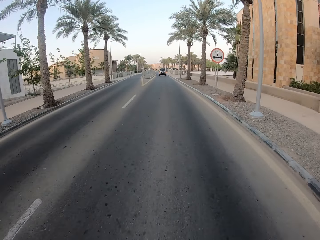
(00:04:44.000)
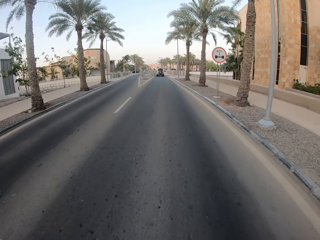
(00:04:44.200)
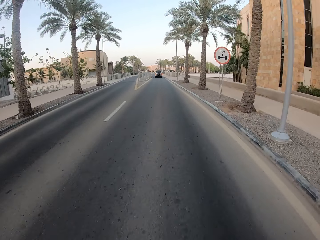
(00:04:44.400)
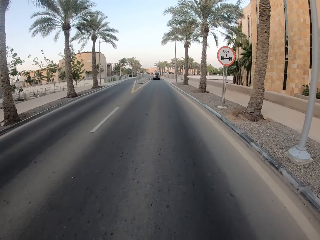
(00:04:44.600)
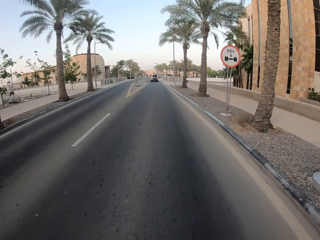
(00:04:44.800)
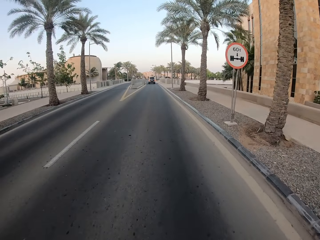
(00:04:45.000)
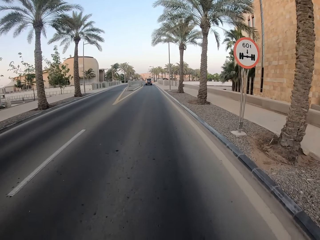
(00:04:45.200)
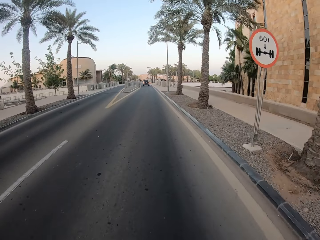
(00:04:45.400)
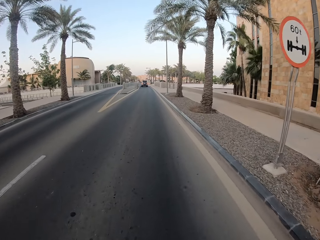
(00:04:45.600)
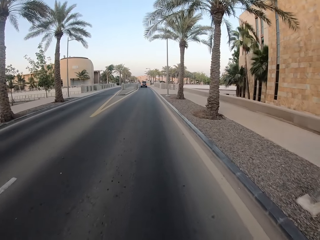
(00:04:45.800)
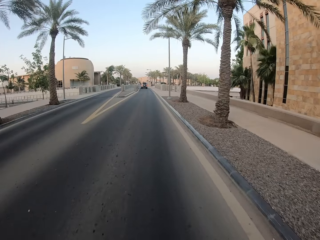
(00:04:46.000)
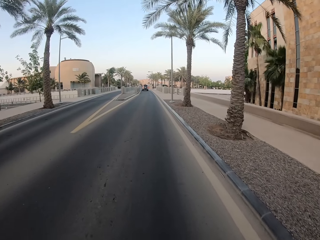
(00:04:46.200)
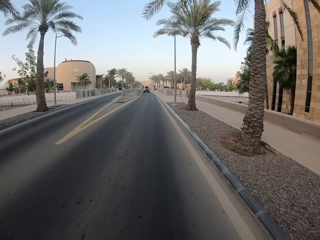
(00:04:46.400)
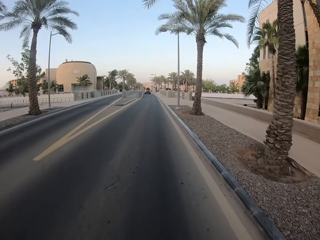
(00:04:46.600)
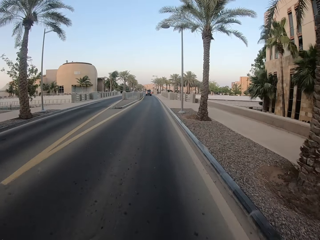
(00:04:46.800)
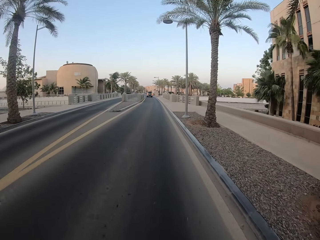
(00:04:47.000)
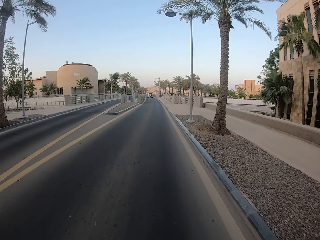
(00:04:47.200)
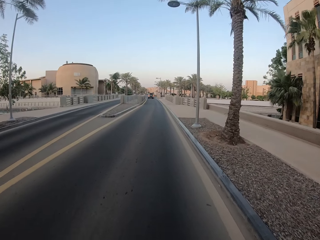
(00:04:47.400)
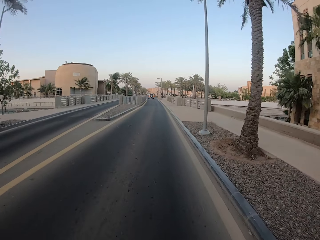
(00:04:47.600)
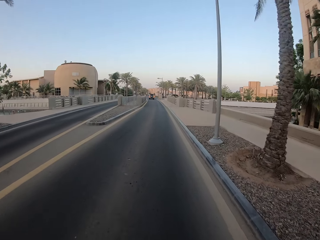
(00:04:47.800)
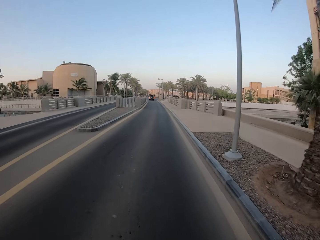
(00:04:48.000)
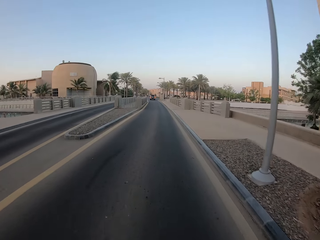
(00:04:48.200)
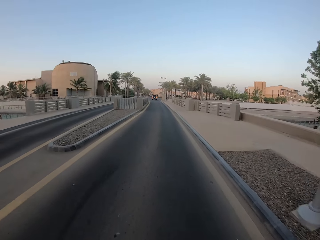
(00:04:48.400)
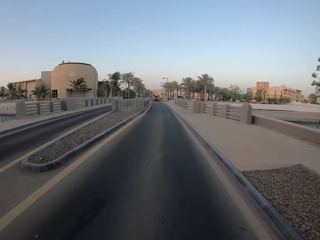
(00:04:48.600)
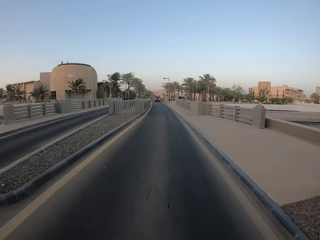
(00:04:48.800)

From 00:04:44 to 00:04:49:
The camera wearer rides around the street.

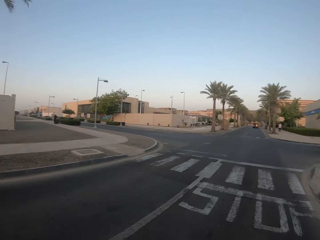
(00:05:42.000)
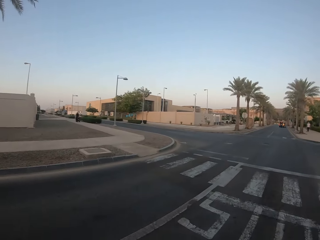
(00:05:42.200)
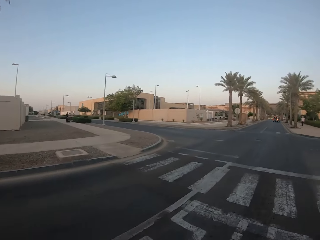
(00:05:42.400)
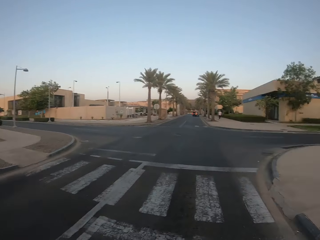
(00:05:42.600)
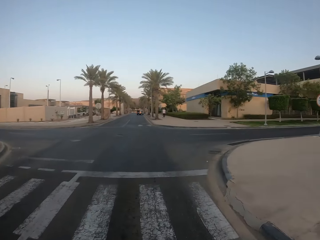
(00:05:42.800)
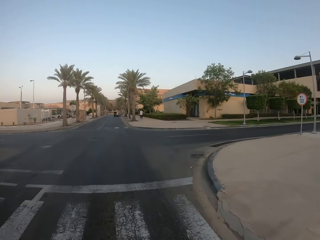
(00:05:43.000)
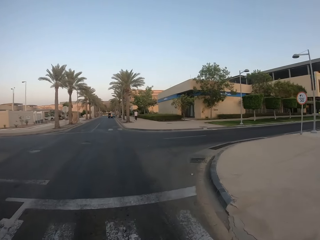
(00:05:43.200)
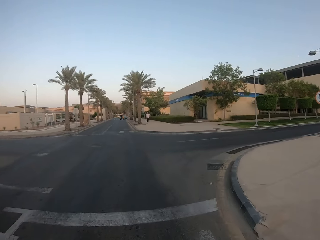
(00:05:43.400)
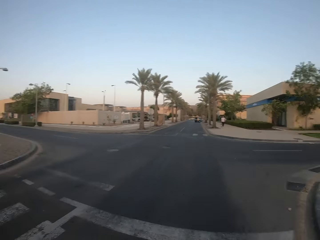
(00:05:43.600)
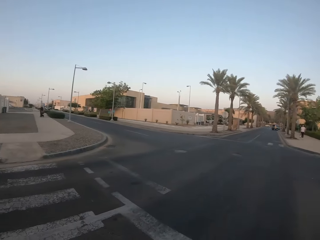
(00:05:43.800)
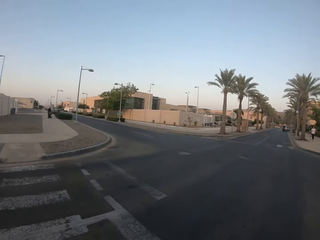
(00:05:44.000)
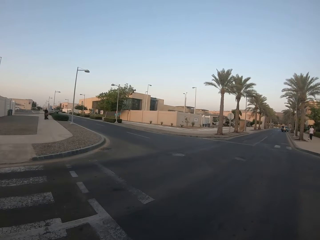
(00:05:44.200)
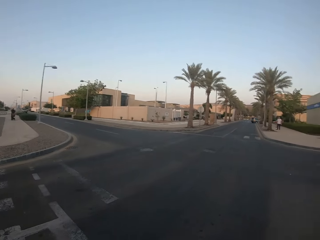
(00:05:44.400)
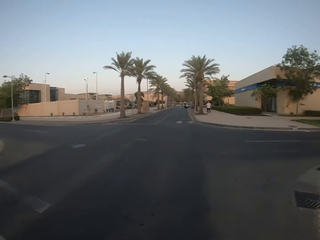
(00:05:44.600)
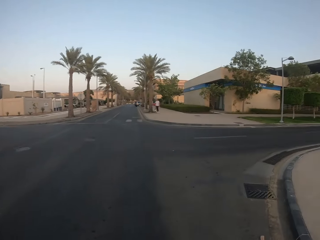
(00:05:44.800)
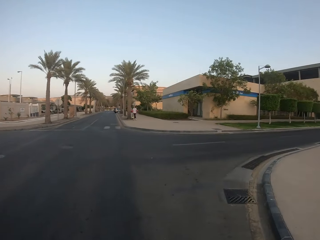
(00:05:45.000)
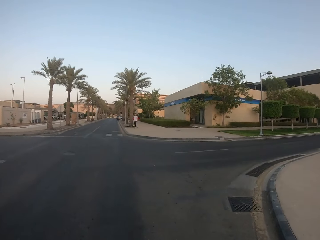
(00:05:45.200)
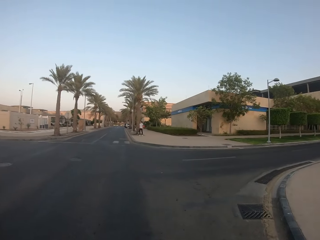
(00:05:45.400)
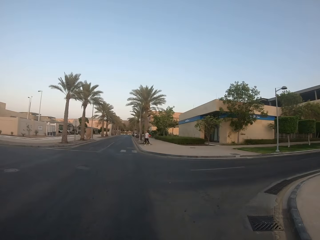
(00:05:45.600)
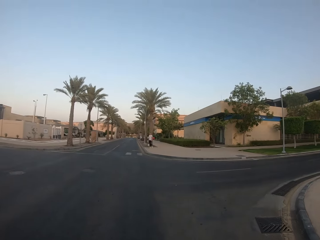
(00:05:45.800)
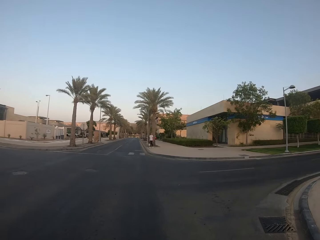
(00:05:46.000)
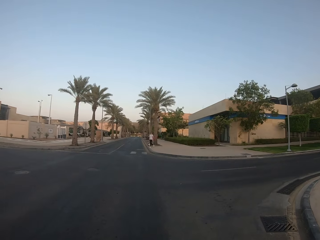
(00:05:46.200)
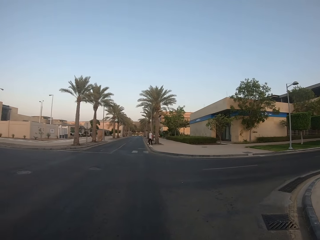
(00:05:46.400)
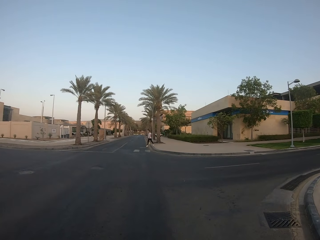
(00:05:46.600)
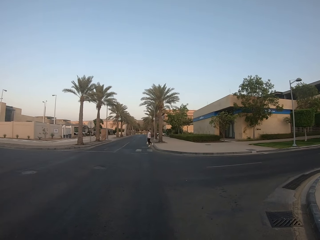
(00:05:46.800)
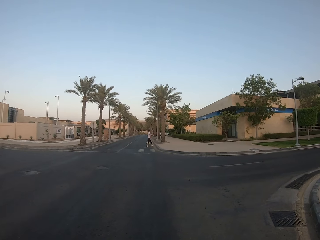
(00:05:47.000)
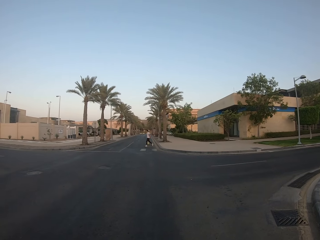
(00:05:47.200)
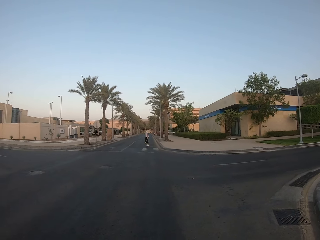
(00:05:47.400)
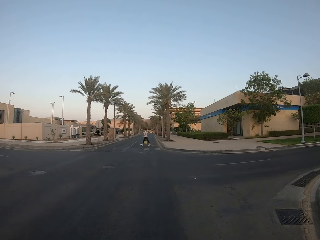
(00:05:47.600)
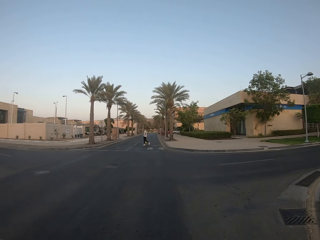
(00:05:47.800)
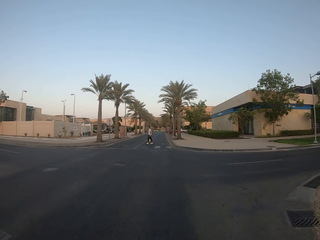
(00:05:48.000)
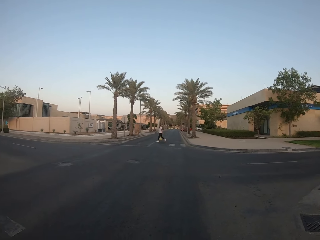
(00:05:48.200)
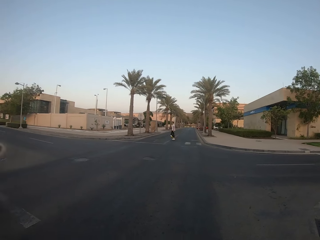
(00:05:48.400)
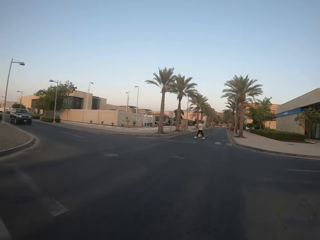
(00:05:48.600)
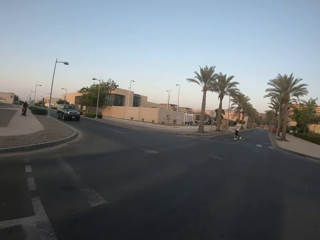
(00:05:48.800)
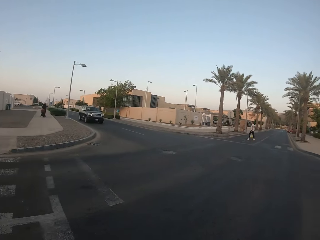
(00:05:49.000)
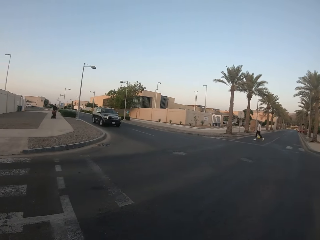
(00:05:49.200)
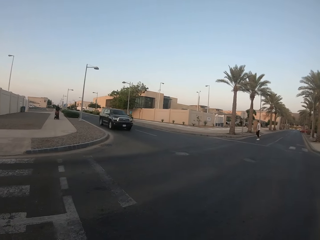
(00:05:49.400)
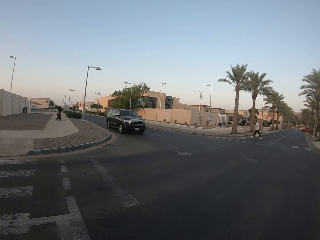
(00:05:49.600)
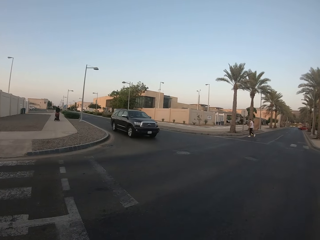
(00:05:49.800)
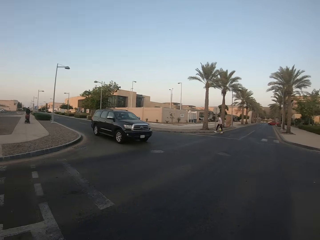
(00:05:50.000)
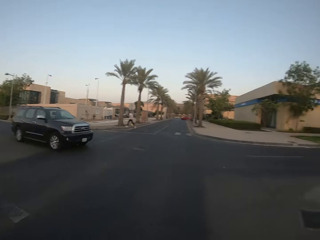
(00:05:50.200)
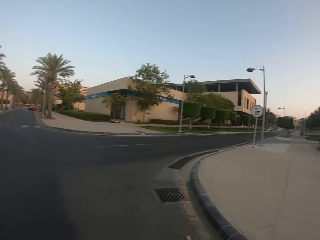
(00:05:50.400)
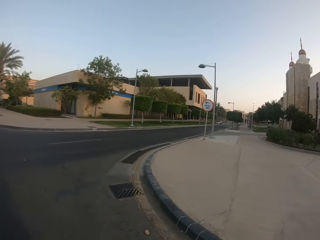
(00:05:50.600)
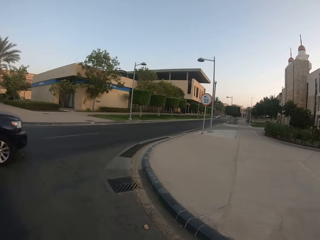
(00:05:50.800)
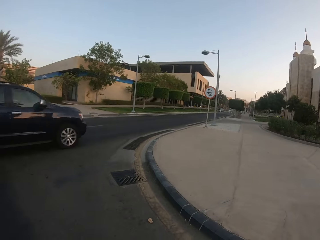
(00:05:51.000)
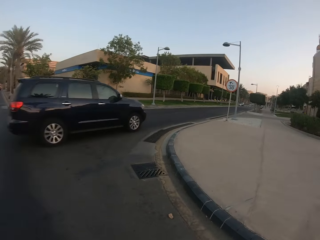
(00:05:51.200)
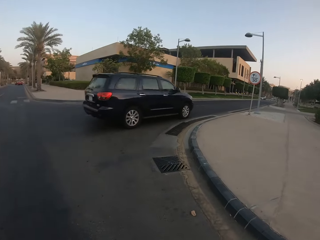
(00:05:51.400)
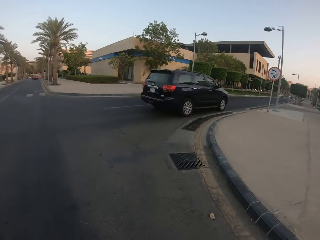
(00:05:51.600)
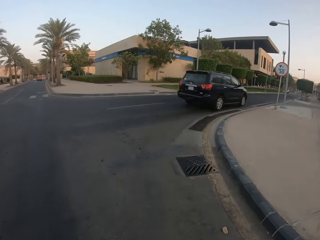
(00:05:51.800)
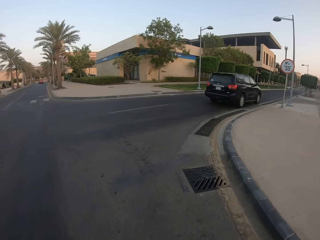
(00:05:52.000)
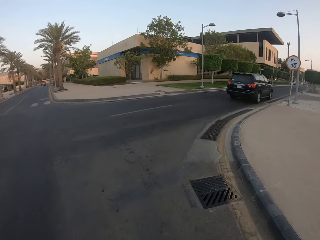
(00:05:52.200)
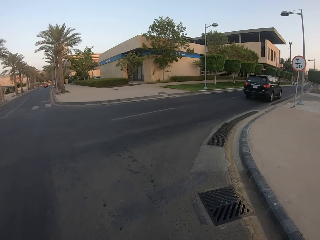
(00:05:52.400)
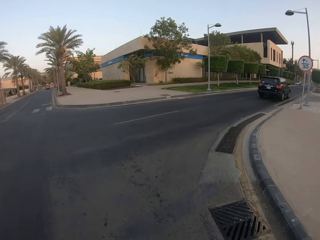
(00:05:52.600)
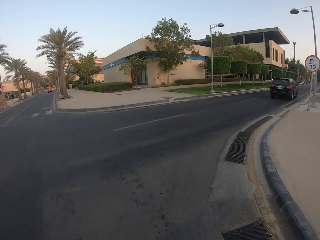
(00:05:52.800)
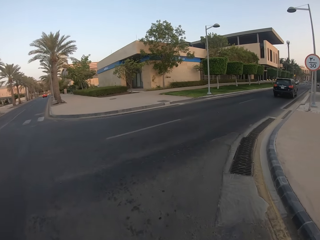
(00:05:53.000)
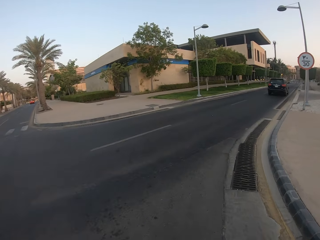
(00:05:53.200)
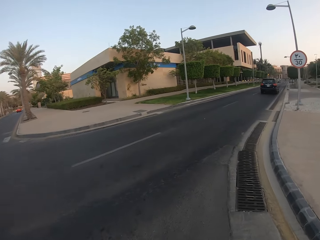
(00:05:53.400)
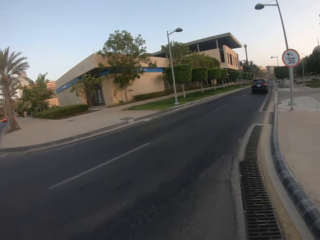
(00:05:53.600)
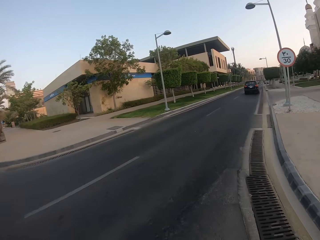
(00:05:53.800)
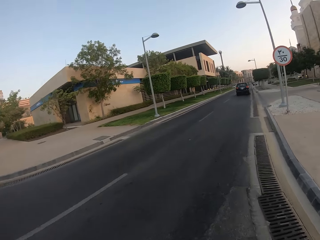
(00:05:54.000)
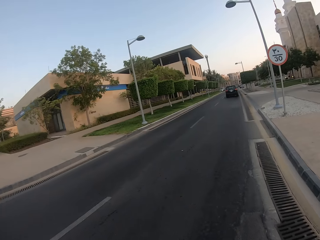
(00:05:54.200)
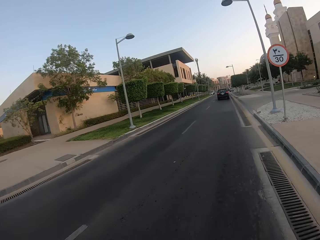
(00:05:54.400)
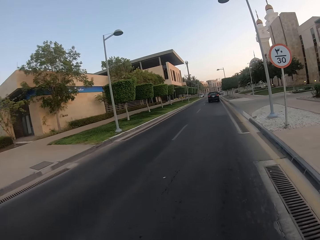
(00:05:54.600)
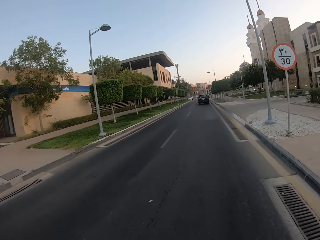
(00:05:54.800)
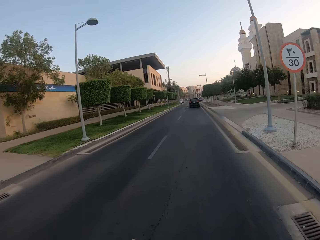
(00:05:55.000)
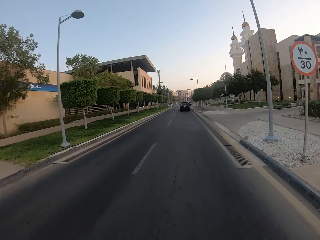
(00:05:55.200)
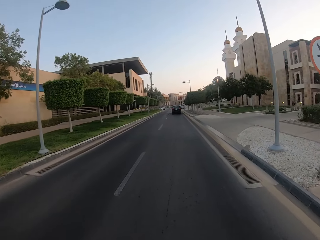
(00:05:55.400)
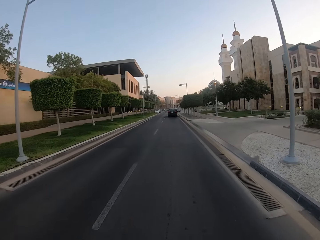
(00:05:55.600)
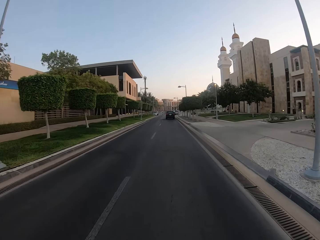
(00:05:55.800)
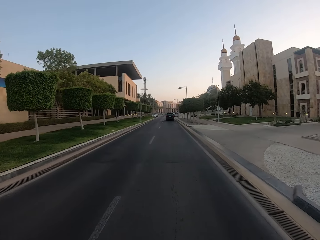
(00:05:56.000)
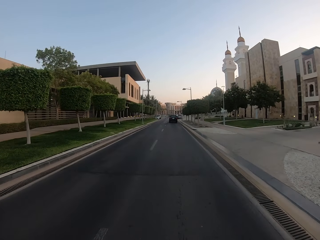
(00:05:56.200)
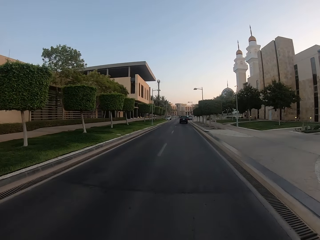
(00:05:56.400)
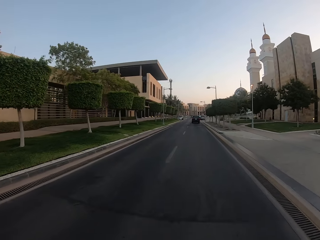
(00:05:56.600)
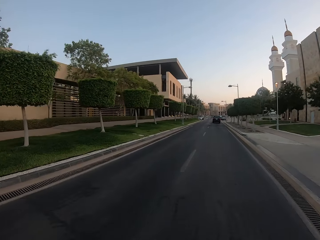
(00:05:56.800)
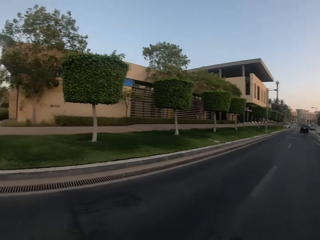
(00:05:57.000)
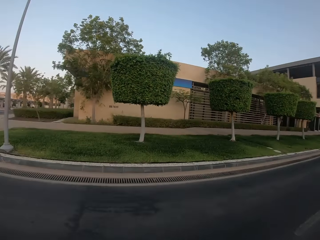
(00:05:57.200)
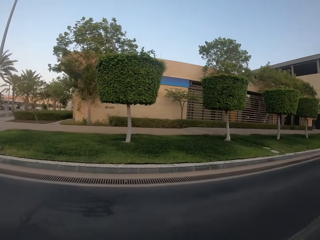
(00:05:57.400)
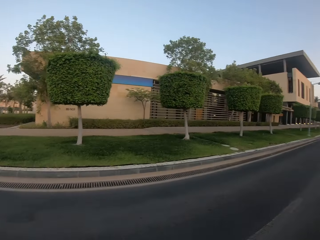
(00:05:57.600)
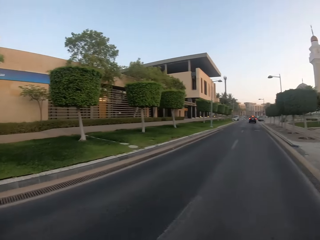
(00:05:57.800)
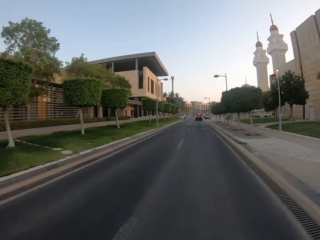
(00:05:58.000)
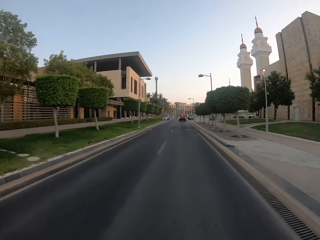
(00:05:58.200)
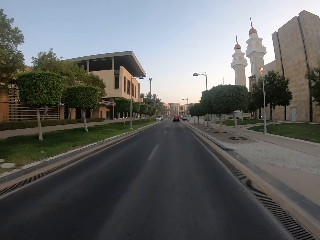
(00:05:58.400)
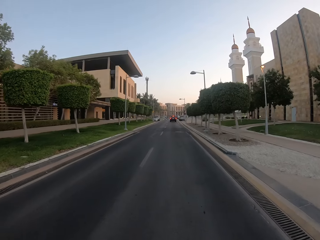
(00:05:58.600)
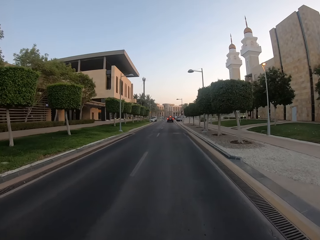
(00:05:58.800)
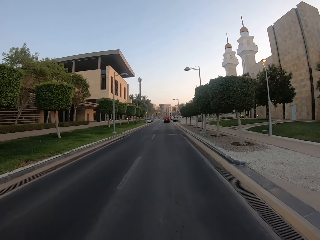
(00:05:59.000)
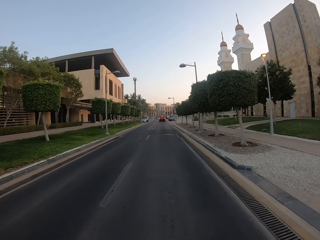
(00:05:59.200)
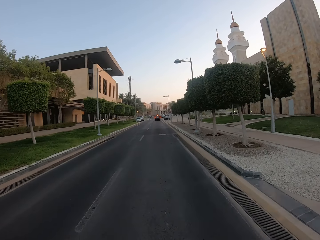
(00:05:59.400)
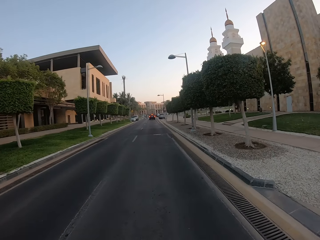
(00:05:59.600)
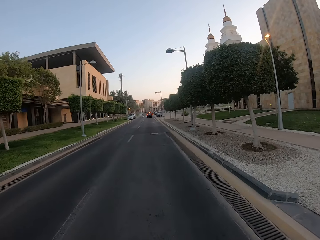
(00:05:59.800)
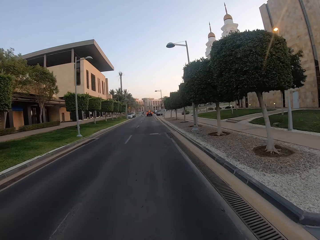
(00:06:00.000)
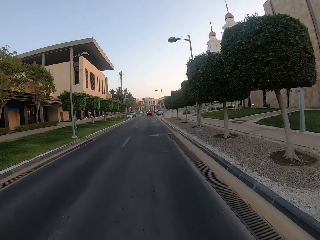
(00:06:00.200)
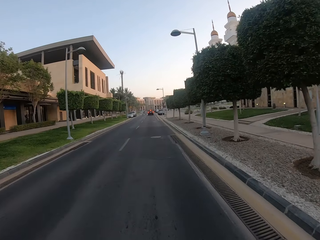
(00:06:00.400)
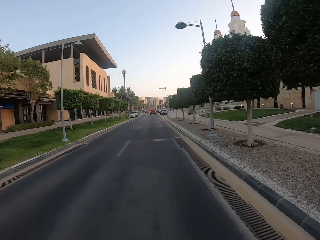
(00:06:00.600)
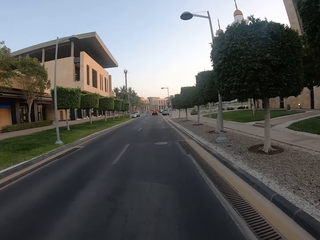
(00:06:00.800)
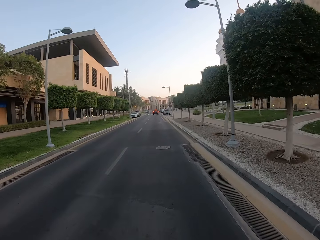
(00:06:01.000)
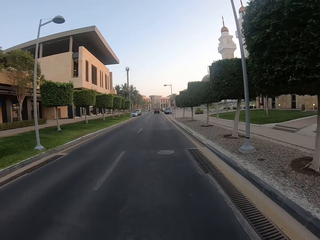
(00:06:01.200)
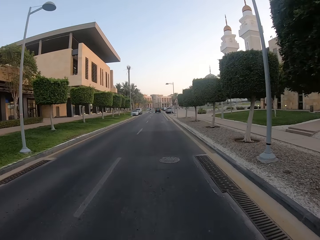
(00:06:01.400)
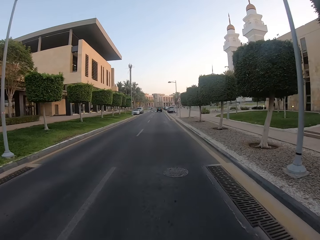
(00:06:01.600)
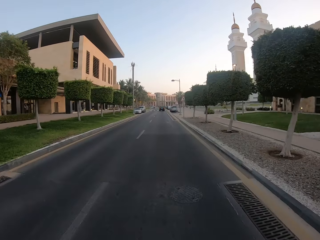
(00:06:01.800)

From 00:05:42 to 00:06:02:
The camera wearer looks around. They ride around the street. They look around. They ride around the street.
